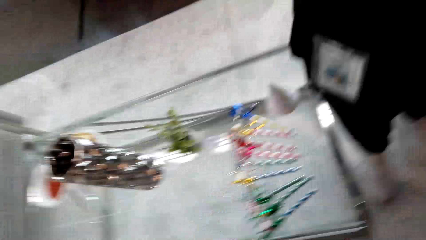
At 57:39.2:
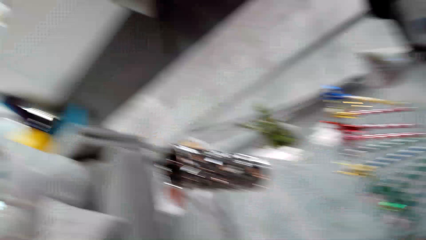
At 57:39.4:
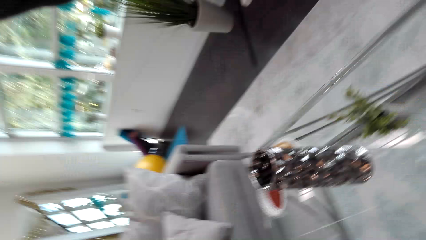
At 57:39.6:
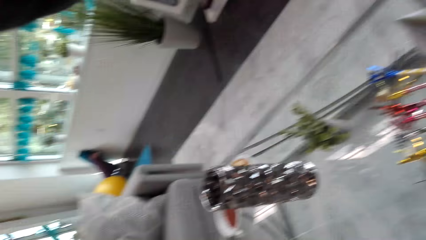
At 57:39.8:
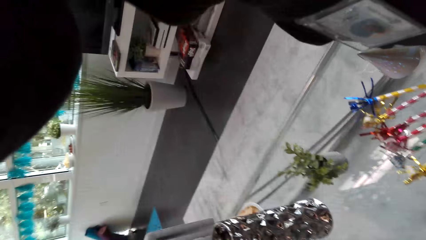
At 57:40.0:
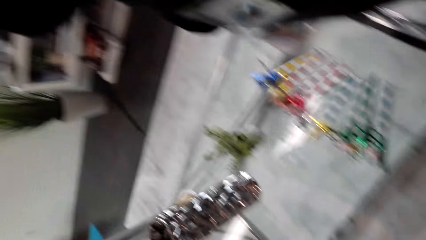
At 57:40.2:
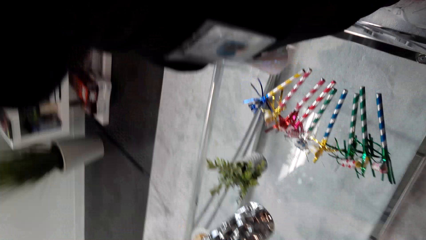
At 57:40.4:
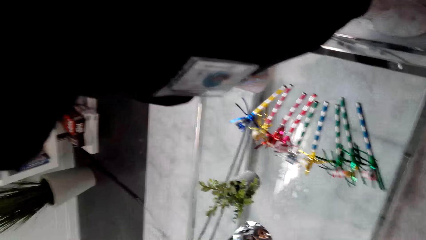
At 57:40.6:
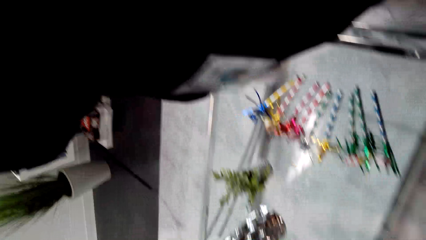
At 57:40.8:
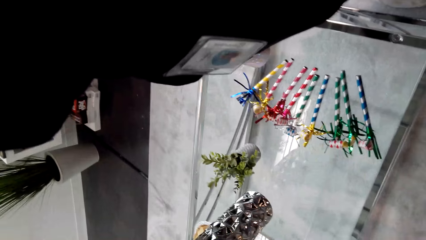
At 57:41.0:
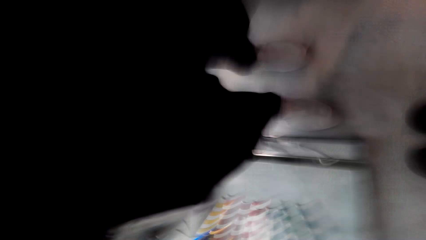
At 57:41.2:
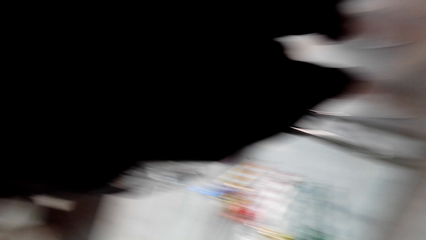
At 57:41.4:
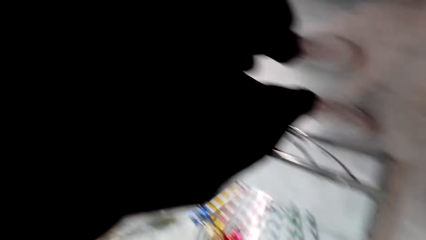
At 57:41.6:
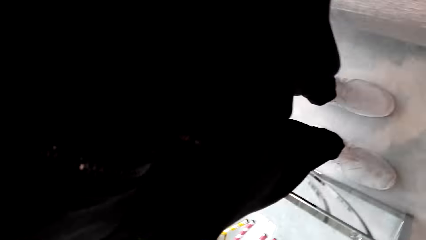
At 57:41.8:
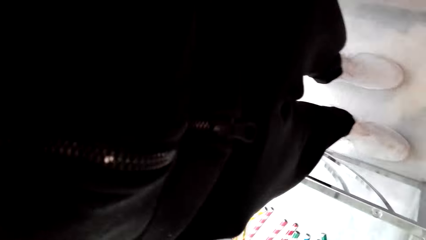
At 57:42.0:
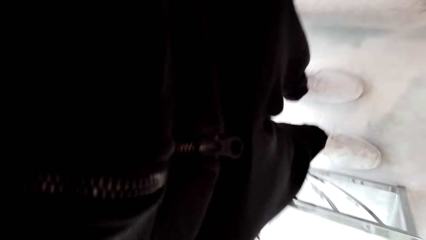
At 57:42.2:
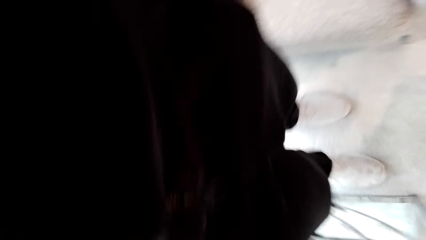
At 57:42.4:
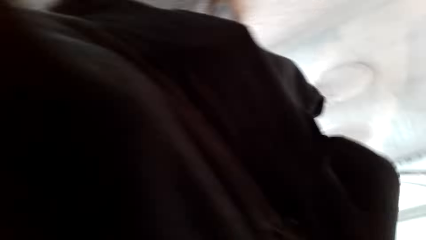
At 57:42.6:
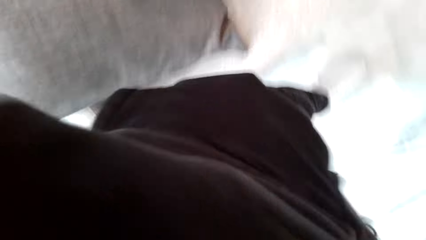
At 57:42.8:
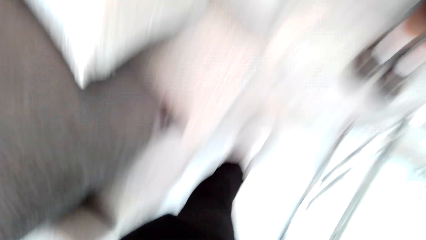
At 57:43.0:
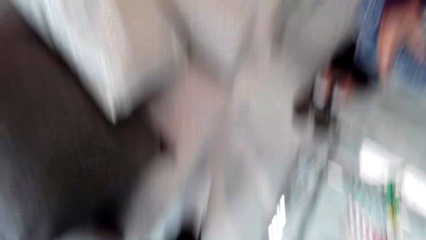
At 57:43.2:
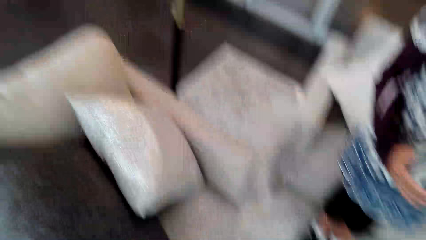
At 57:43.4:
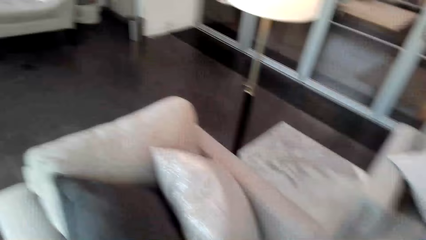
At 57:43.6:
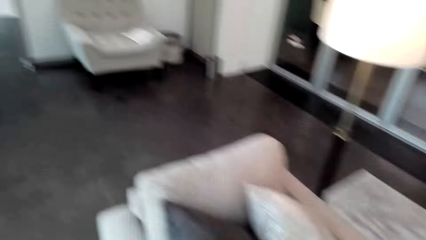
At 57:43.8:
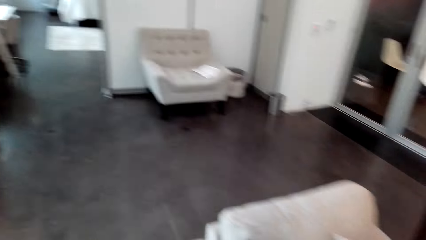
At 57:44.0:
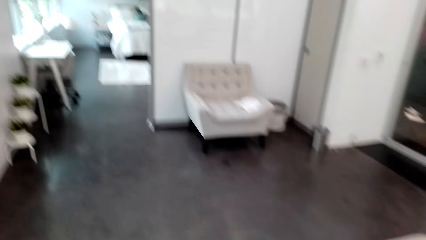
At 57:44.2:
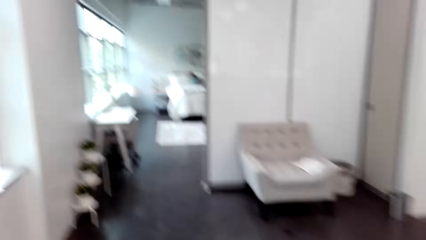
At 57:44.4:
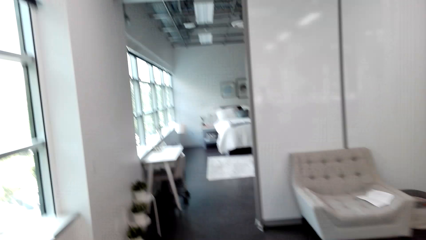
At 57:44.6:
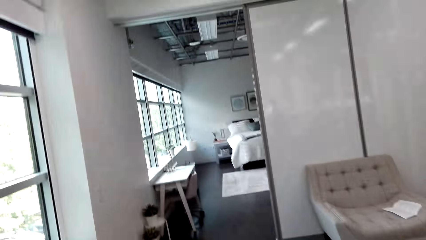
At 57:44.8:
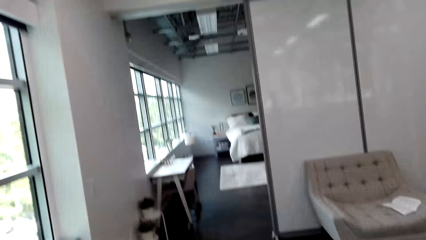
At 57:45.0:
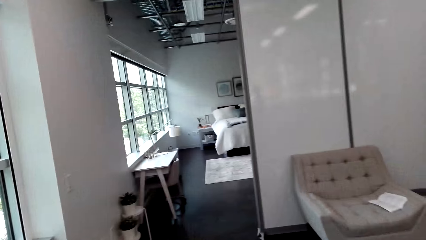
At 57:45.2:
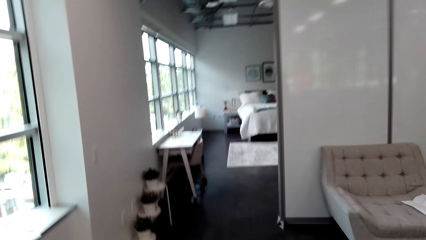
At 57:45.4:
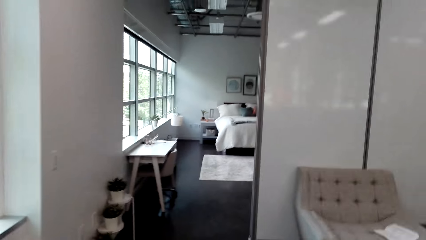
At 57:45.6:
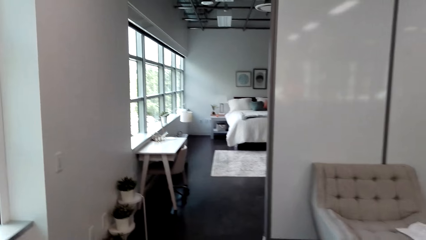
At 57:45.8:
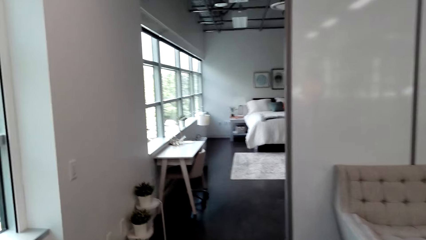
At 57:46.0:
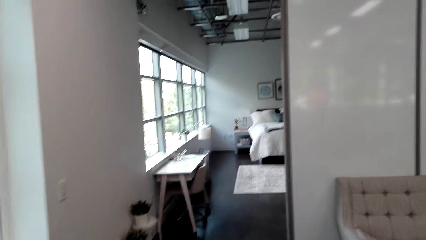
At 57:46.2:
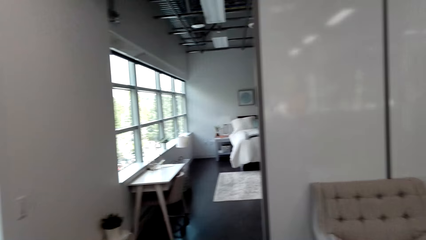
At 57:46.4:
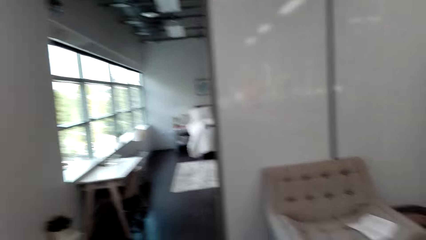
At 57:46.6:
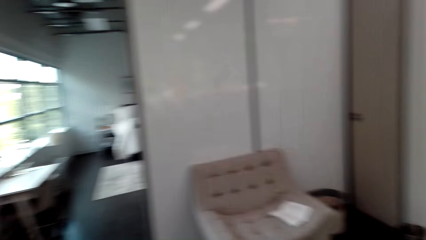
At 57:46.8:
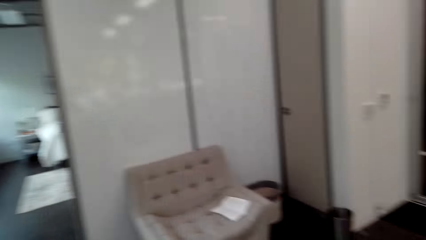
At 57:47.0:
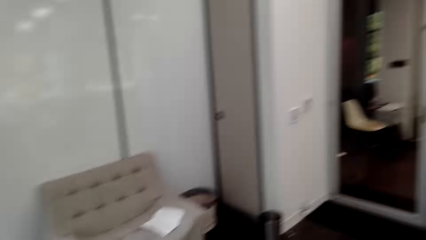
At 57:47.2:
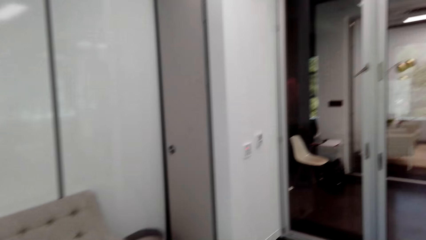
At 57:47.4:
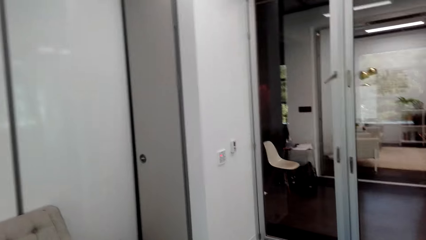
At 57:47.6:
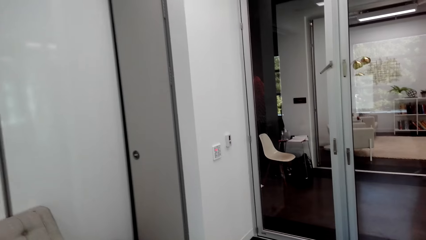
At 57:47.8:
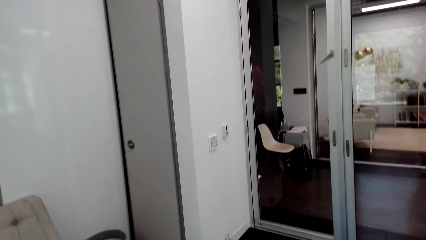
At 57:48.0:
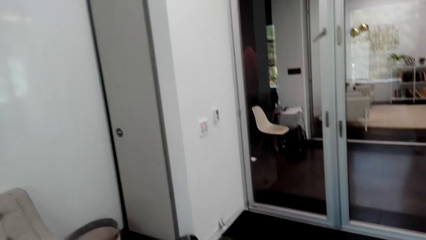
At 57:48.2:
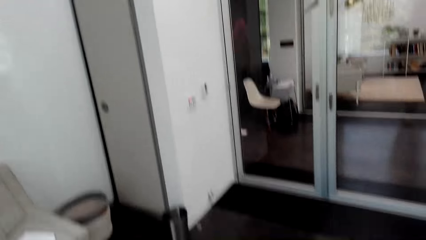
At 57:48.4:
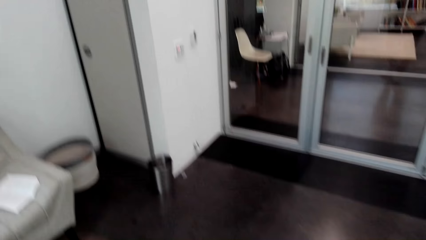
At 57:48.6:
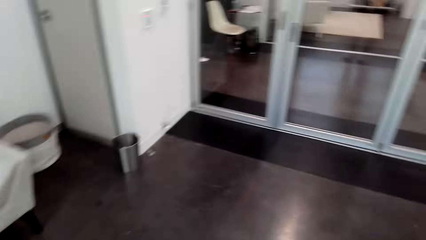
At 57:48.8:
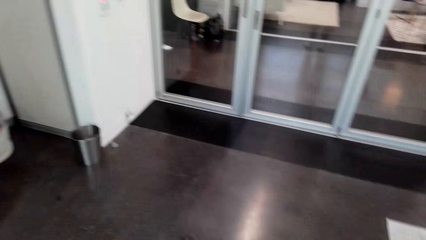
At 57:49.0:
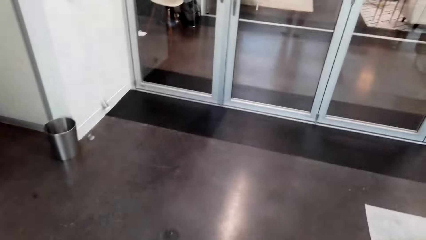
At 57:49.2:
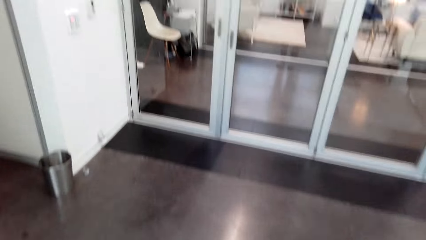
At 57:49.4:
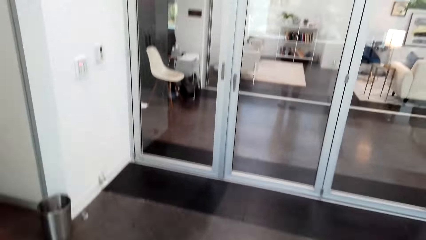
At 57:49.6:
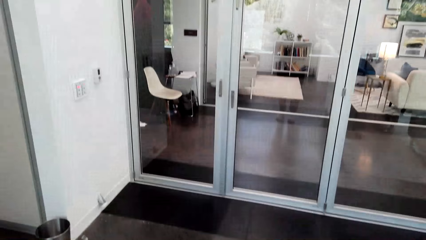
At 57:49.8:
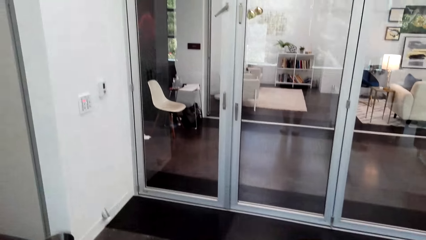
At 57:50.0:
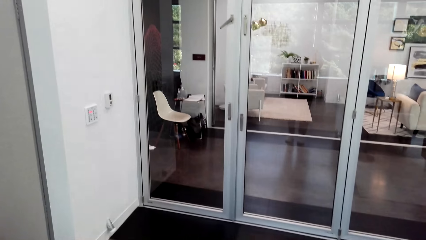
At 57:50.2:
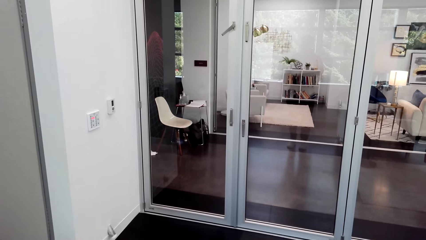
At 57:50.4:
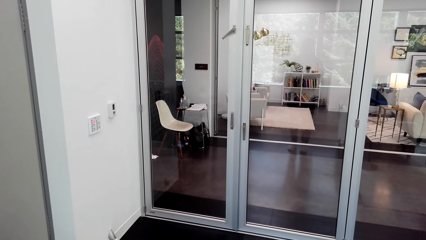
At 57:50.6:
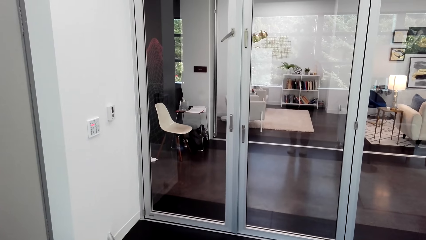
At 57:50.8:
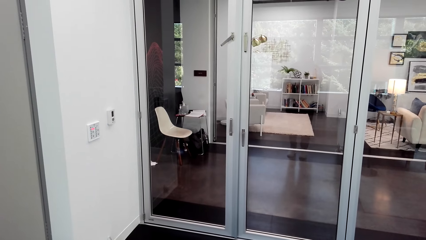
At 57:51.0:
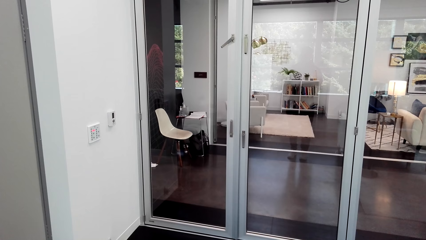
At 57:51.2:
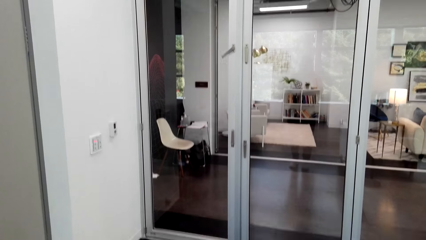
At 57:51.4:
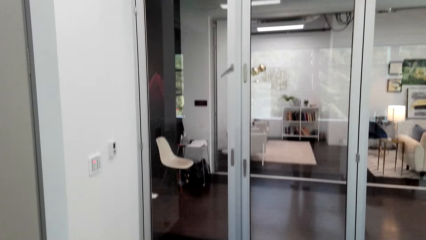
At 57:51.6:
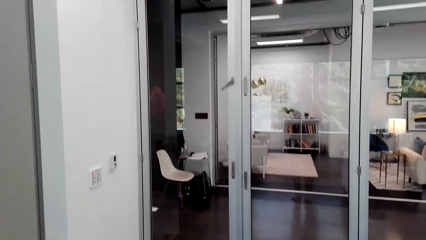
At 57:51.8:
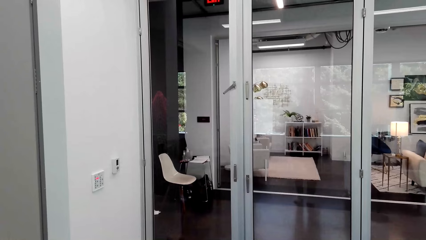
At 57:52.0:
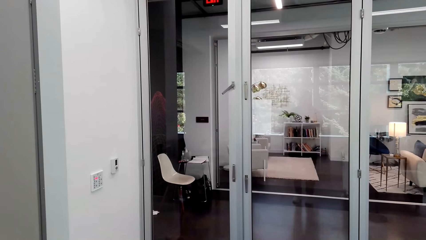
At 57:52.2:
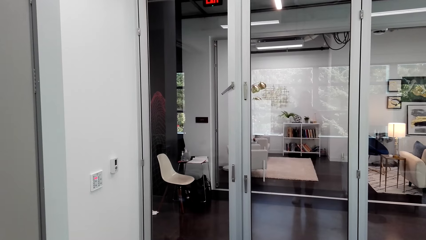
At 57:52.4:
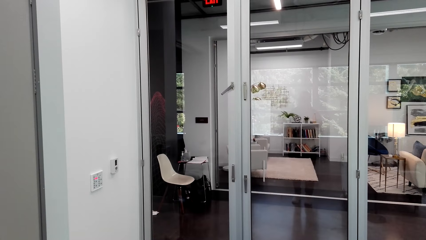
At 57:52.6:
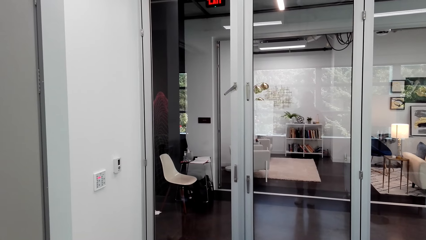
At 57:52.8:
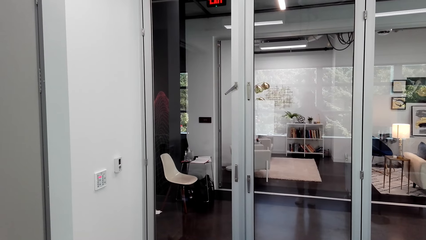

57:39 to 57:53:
The camera wearer looks around. They fix the camera on the head and move backwards. A woman sits on a couch. The camera wearer looks around. They walk around the house. They look around.
